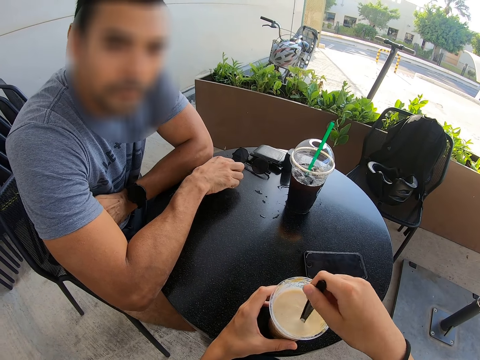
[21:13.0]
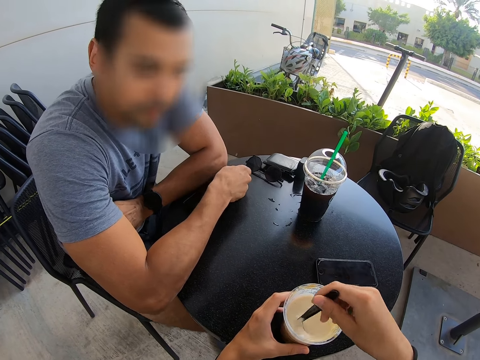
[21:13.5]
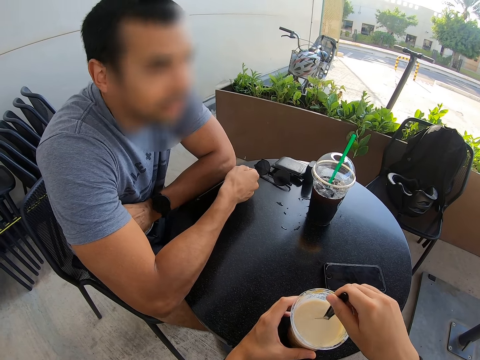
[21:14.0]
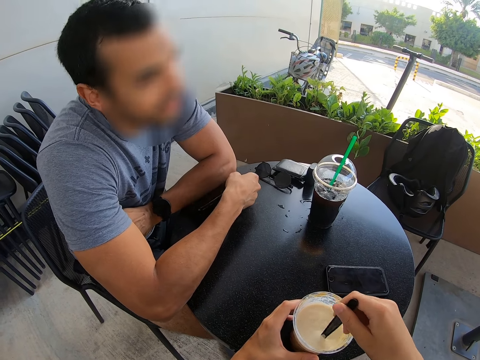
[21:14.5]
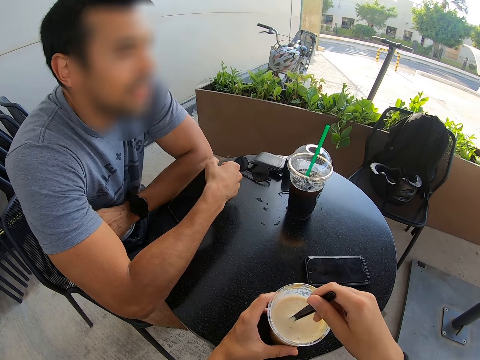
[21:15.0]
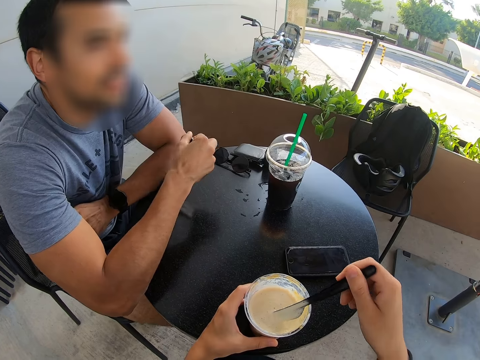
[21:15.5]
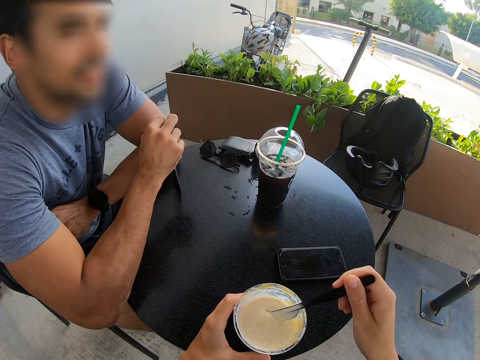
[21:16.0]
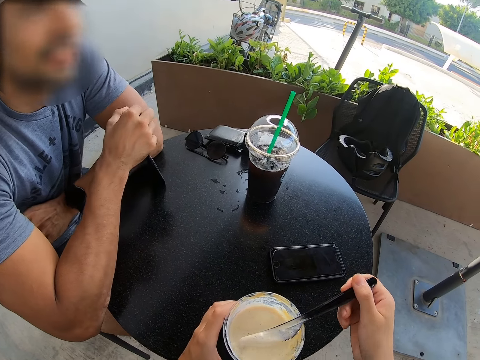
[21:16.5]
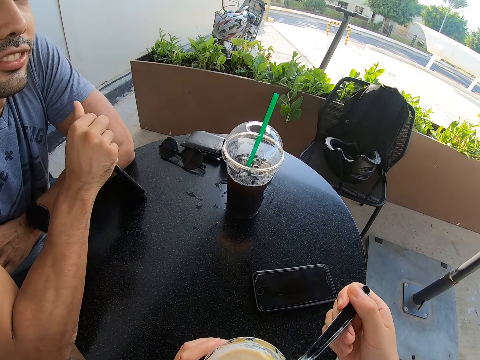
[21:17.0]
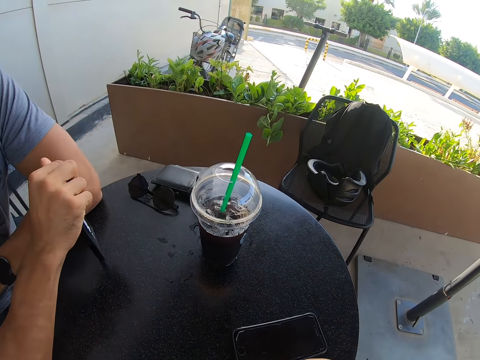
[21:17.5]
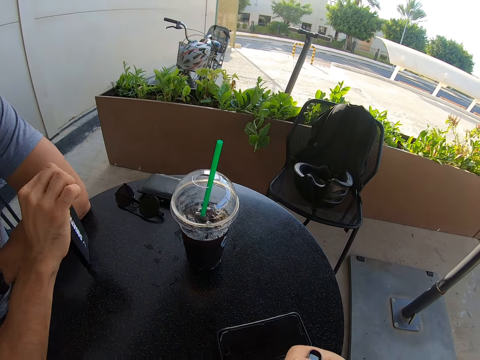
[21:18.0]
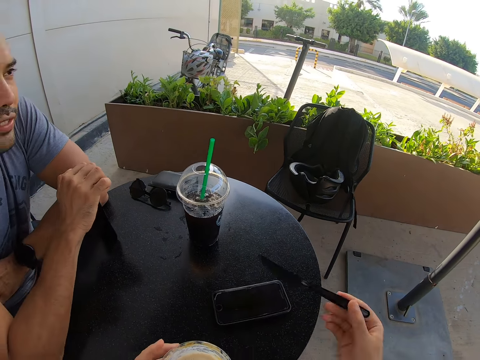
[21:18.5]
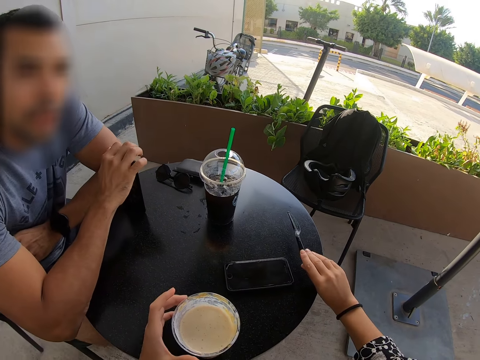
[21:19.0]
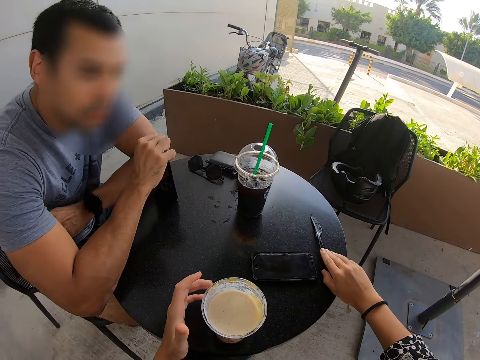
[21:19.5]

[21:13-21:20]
The camera wearer stirs the ice cream. They eat the ice cream. They place the ice cream spoon on the table.

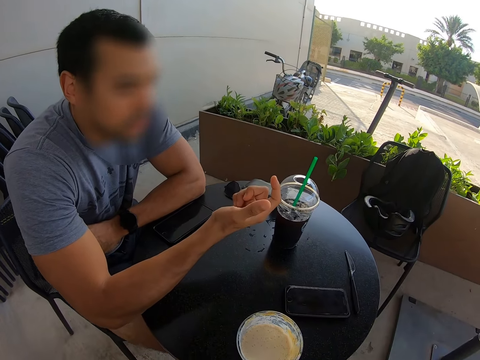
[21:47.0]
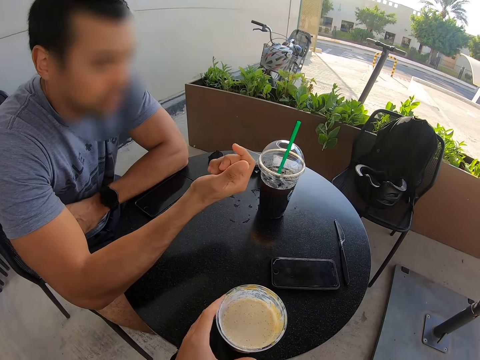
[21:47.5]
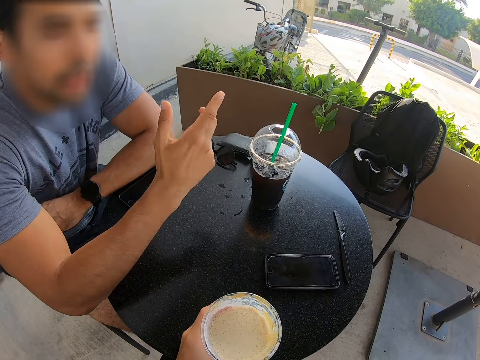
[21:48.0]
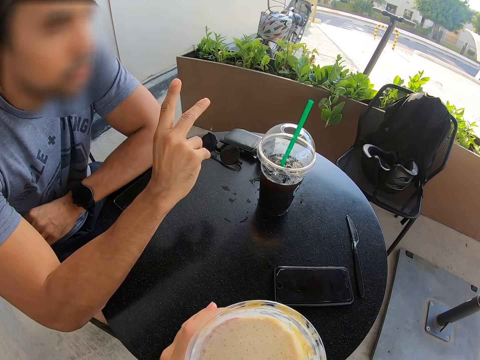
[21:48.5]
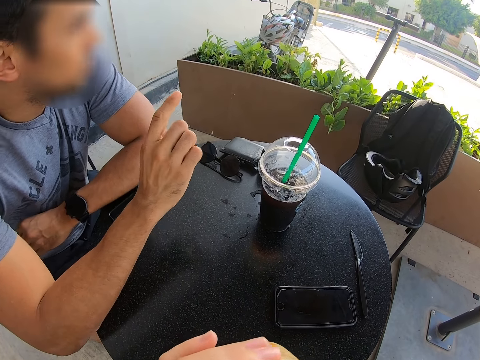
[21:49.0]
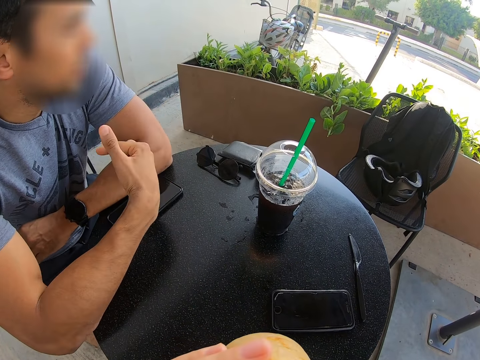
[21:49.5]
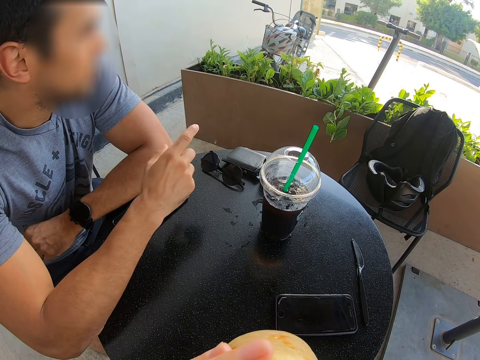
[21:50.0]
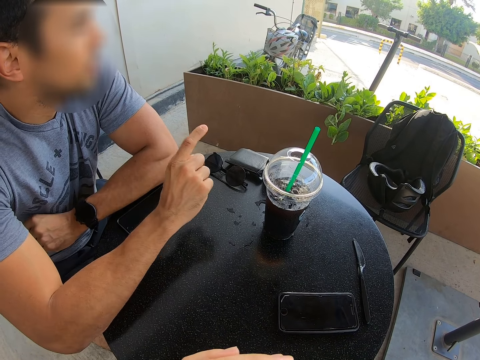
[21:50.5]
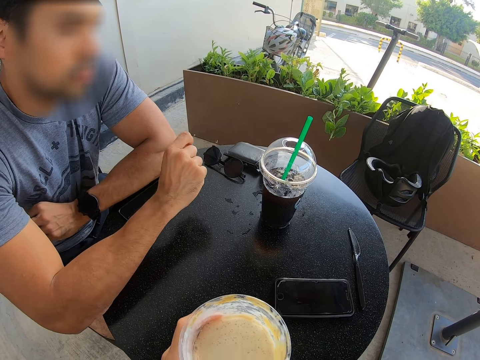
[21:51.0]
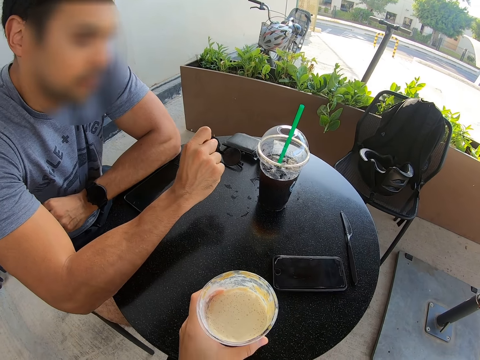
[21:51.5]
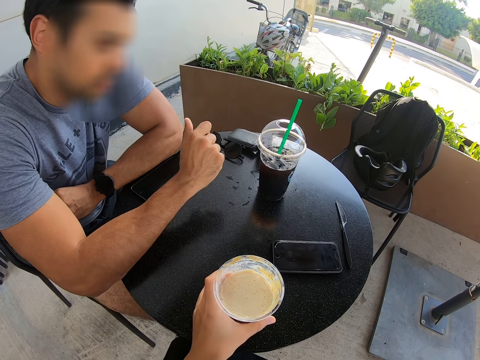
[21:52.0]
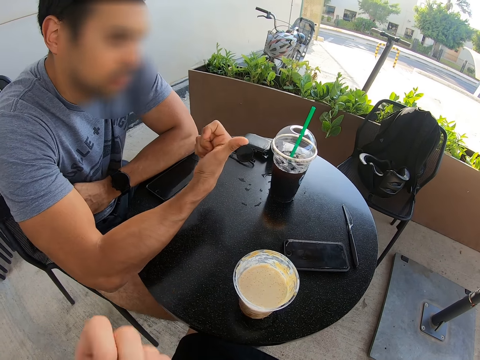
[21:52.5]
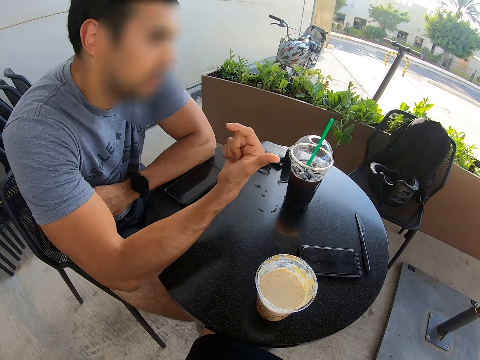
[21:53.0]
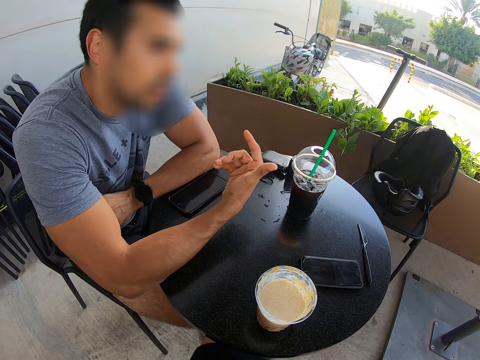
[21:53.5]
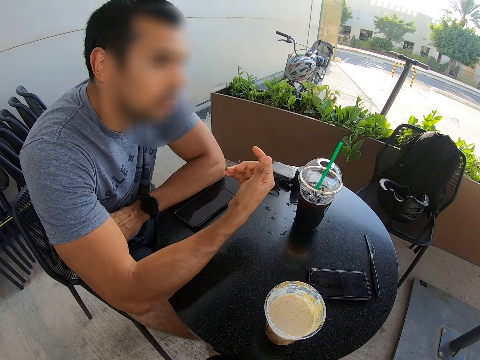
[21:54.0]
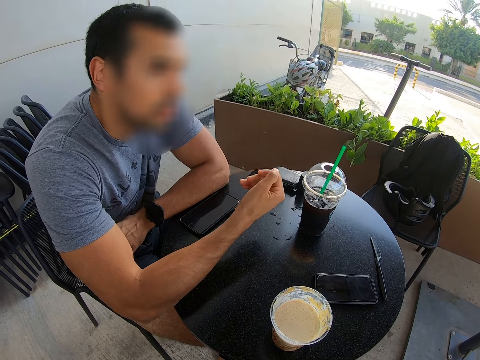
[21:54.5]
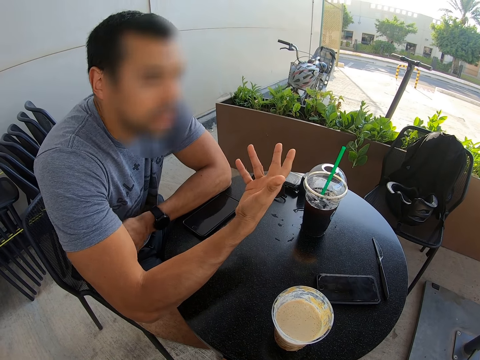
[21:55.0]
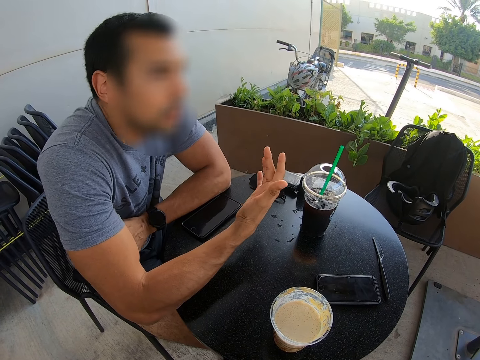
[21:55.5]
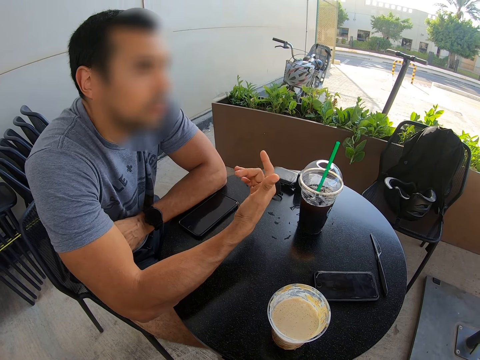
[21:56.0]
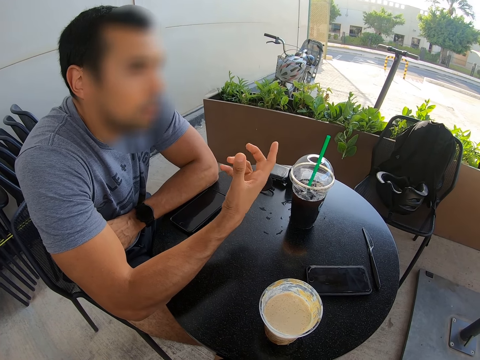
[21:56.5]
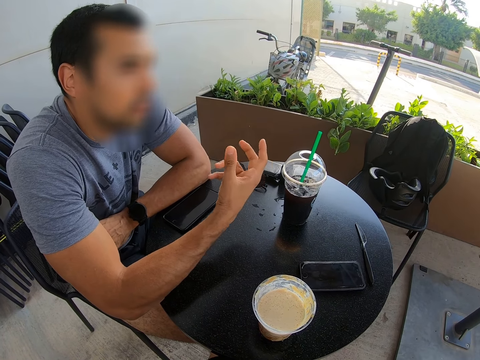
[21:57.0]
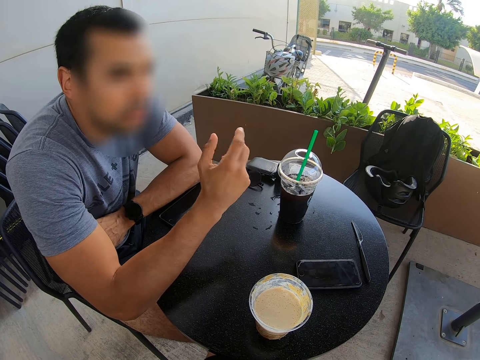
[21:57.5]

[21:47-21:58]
The camera wearer sips her ice cream. They pick up a cup of ice cream. They place the cup of ice cream on the table.

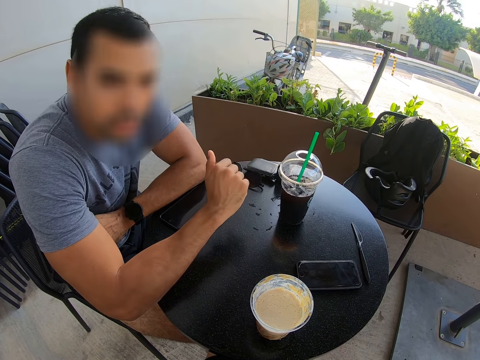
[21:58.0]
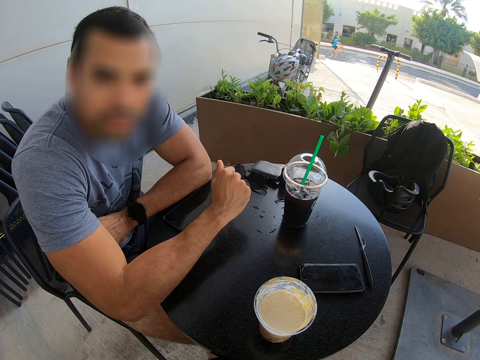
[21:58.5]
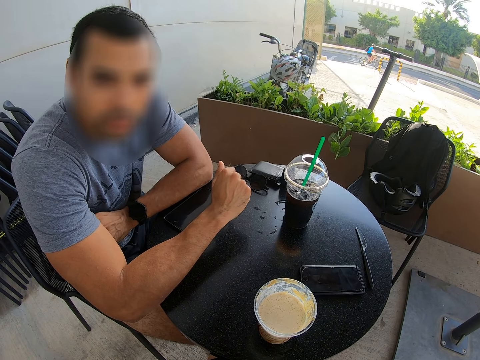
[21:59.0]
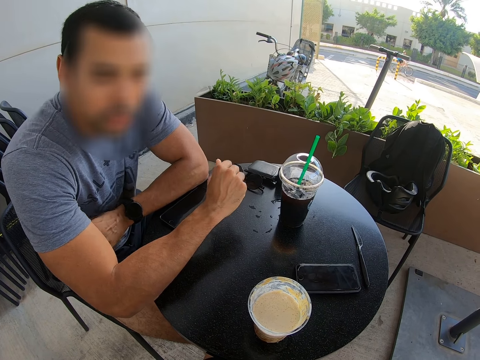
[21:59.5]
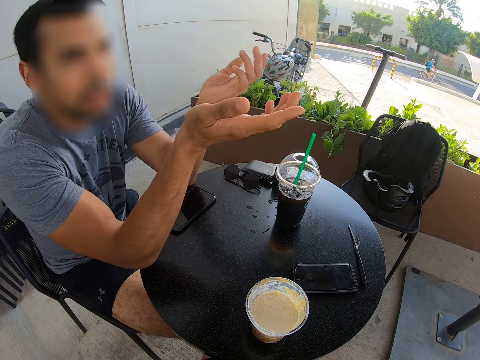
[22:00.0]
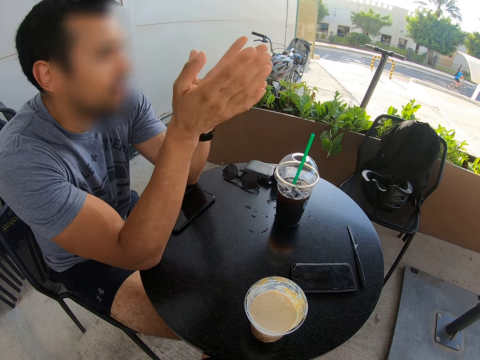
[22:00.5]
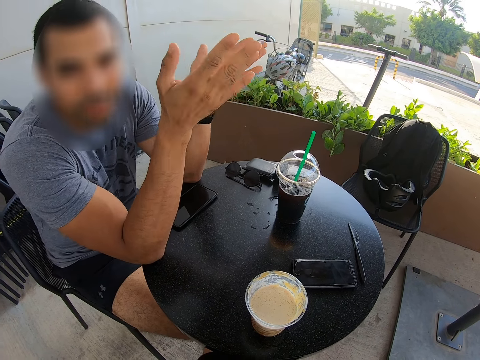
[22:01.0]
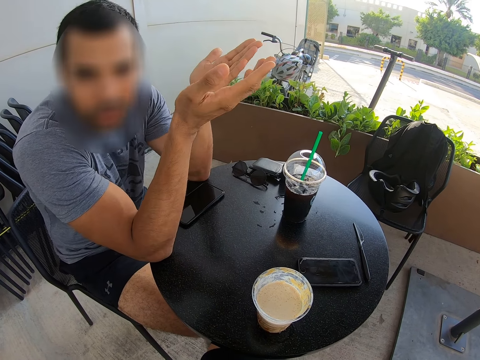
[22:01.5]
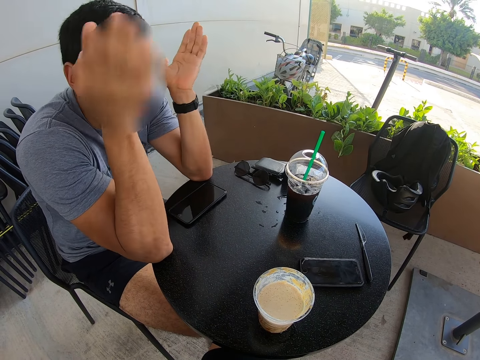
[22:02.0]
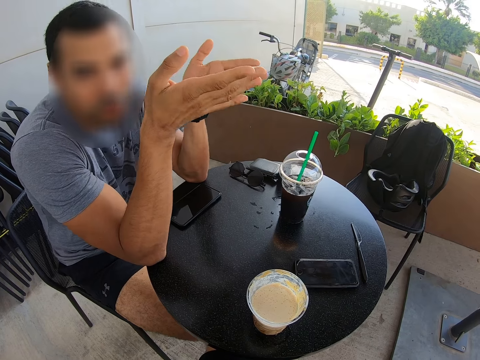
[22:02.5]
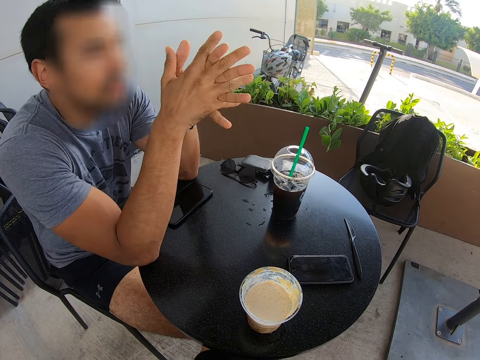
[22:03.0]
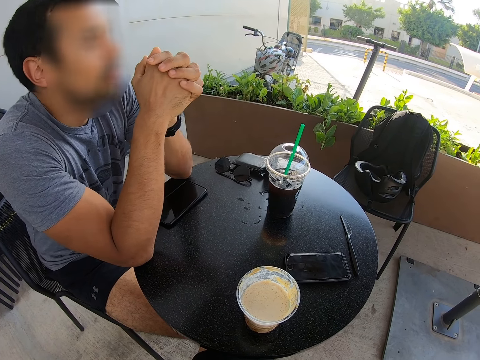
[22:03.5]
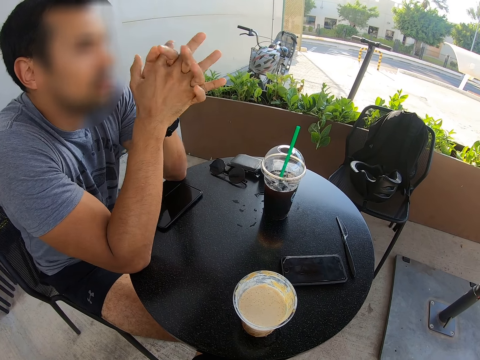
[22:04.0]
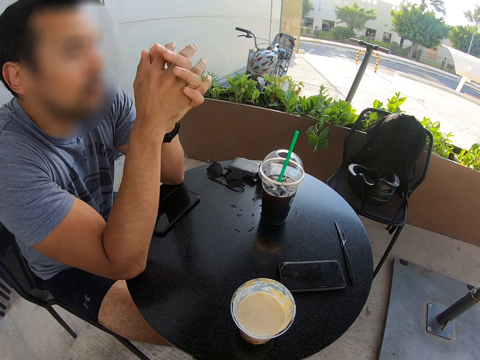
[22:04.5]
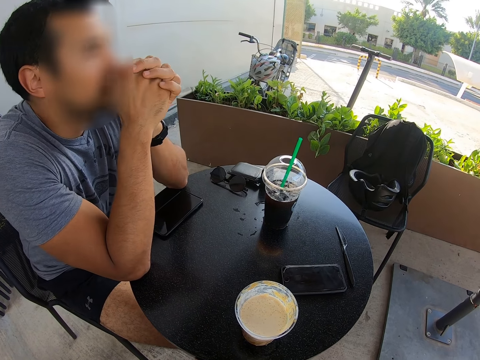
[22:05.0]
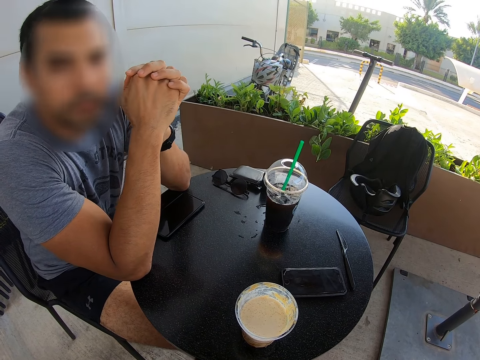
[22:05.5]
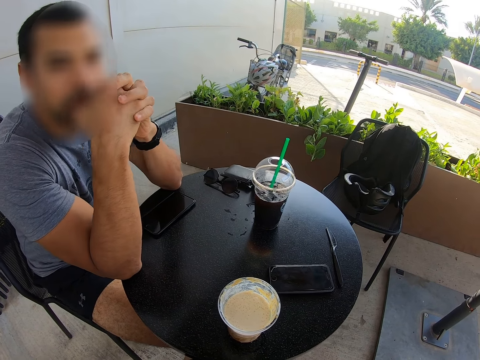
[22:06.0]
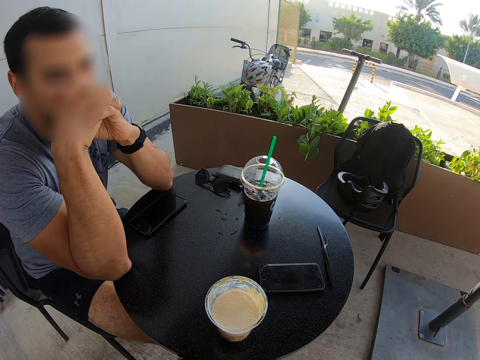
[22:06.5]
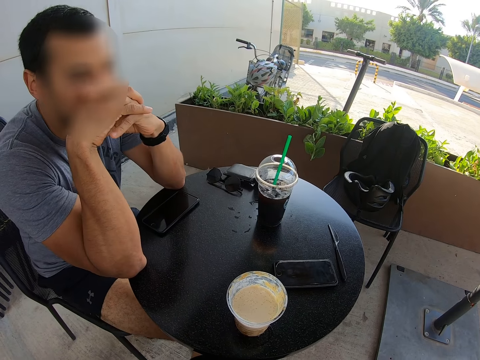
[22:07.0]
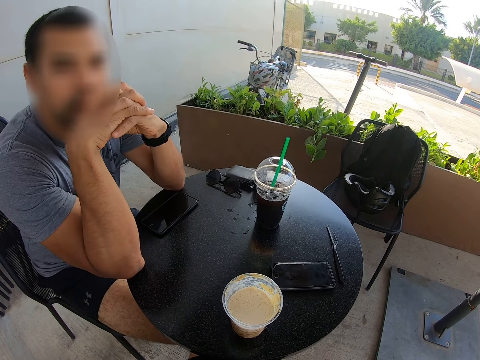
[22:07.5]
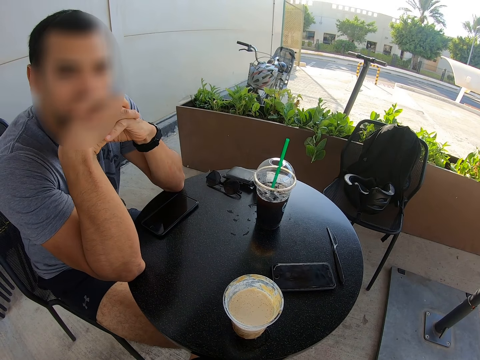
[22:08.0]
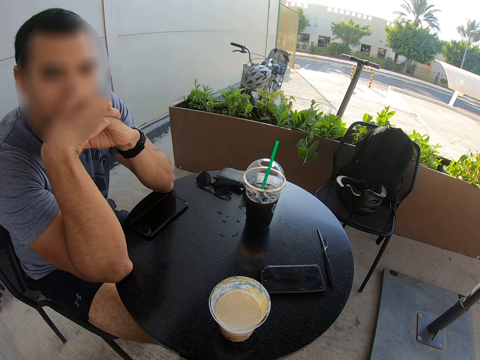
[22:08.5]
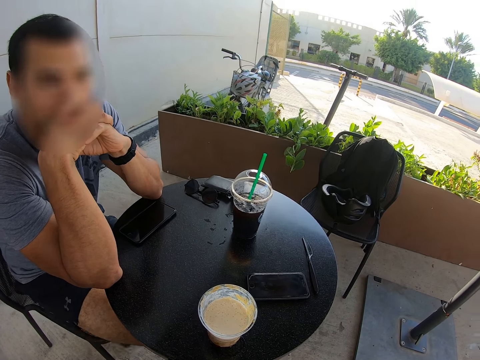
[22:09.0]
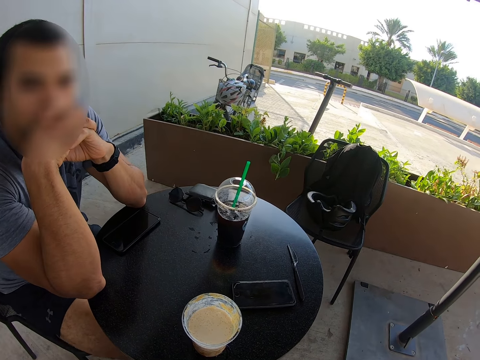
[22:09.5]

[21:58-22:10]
A man talks with the camera wearer.
